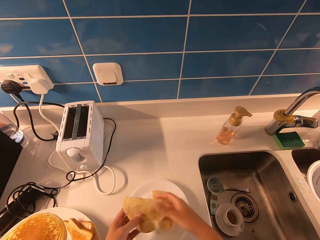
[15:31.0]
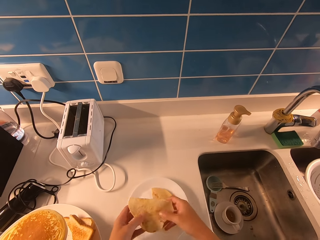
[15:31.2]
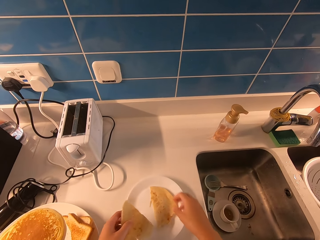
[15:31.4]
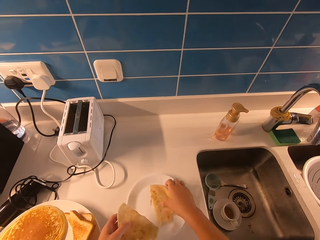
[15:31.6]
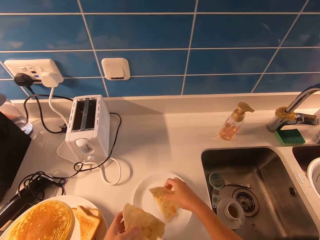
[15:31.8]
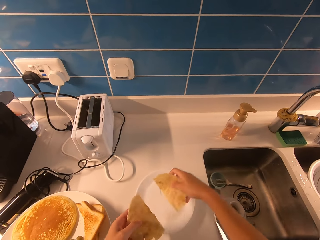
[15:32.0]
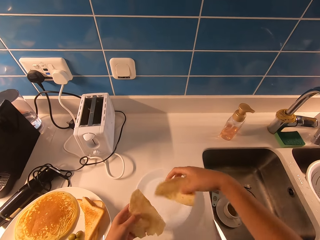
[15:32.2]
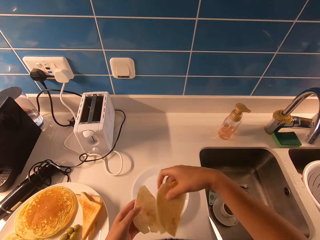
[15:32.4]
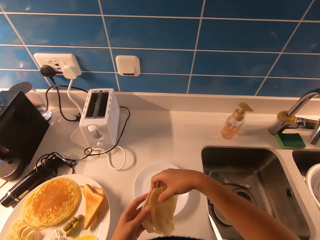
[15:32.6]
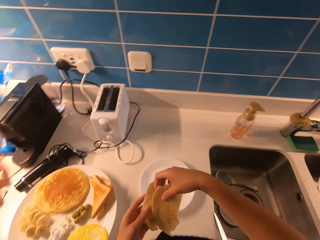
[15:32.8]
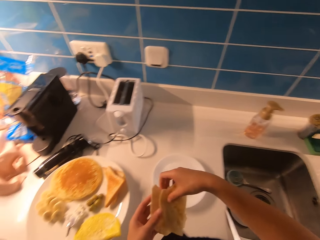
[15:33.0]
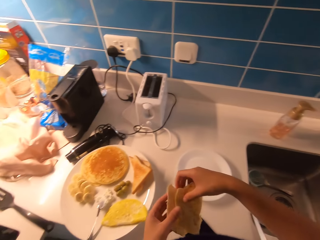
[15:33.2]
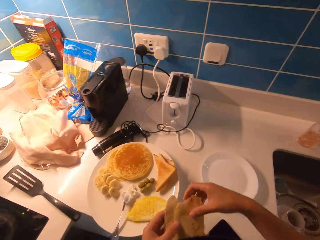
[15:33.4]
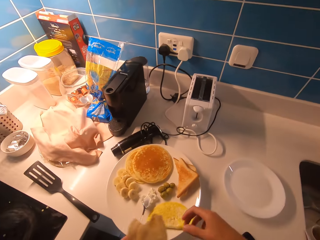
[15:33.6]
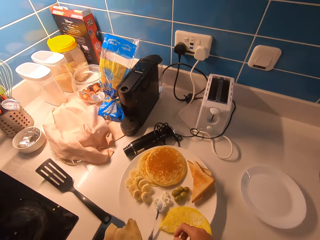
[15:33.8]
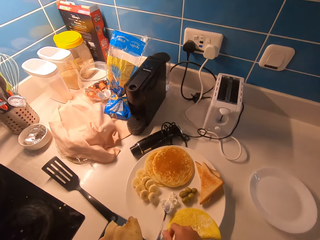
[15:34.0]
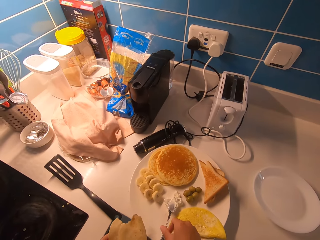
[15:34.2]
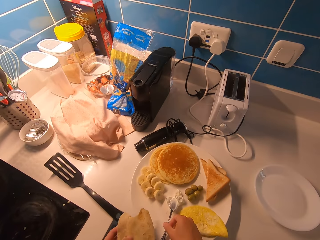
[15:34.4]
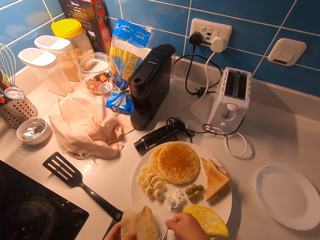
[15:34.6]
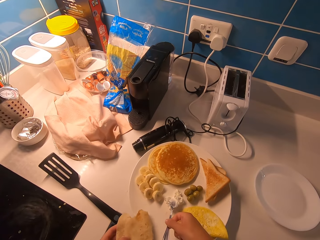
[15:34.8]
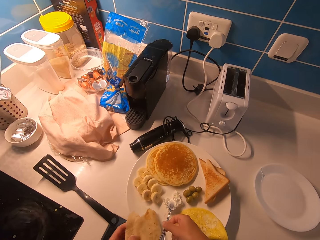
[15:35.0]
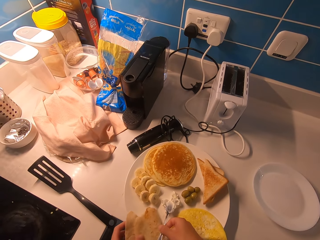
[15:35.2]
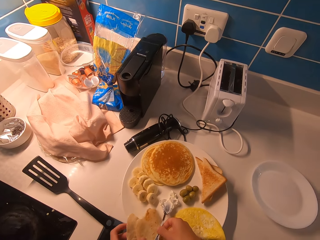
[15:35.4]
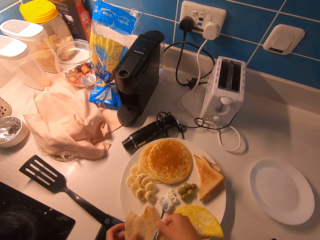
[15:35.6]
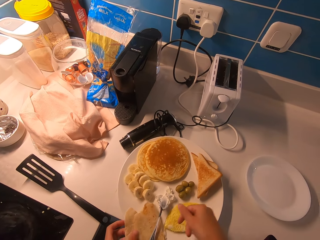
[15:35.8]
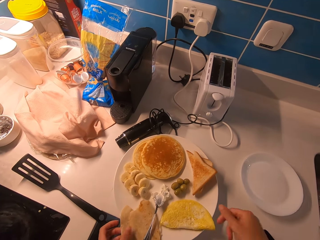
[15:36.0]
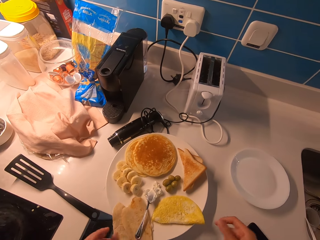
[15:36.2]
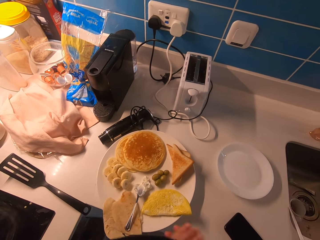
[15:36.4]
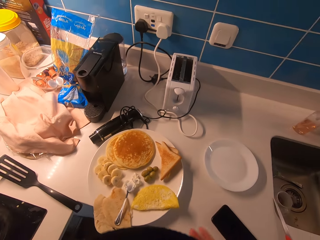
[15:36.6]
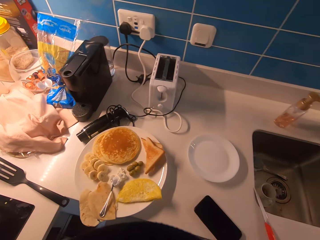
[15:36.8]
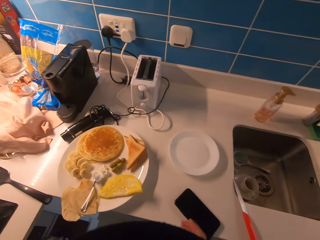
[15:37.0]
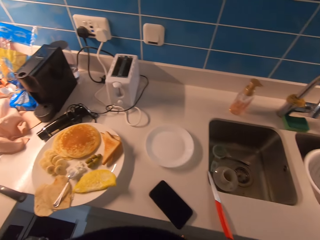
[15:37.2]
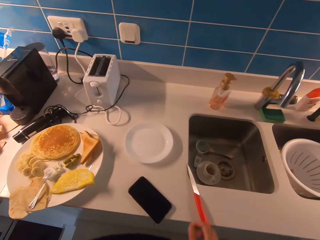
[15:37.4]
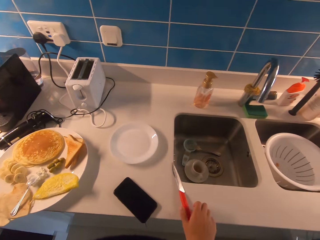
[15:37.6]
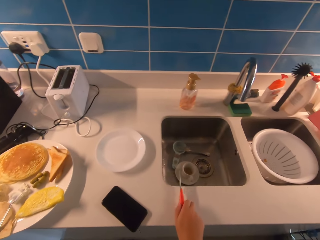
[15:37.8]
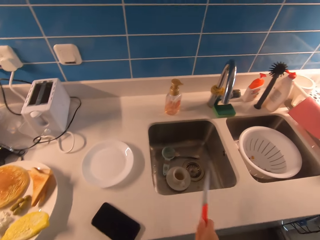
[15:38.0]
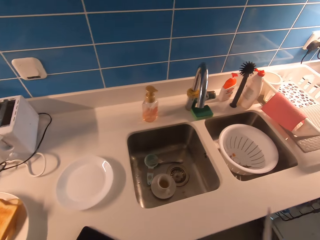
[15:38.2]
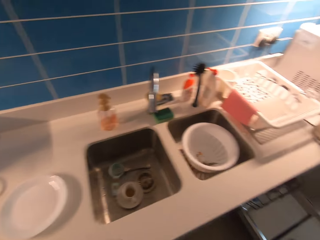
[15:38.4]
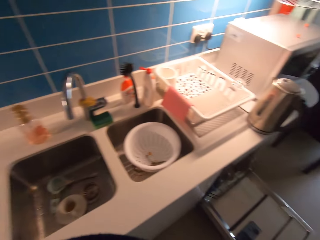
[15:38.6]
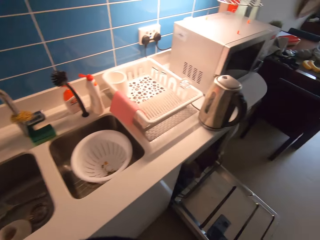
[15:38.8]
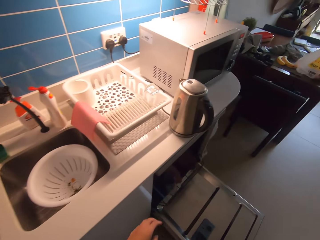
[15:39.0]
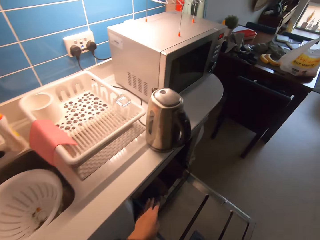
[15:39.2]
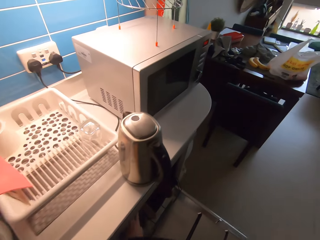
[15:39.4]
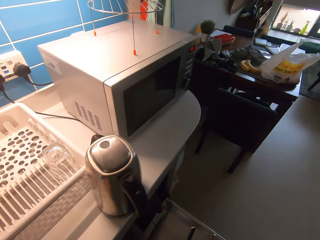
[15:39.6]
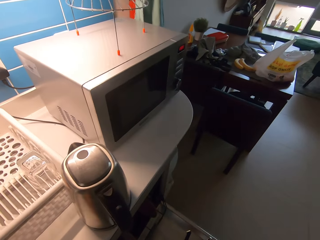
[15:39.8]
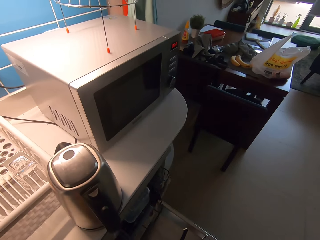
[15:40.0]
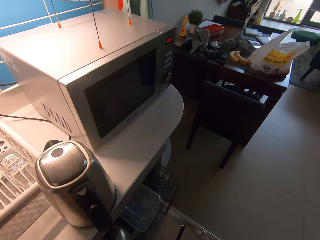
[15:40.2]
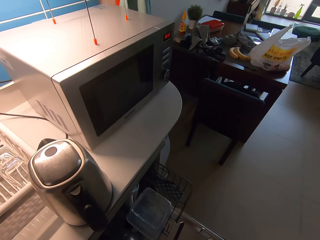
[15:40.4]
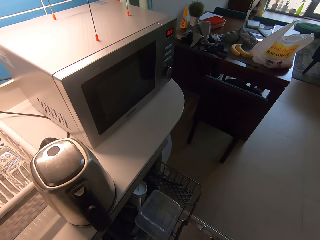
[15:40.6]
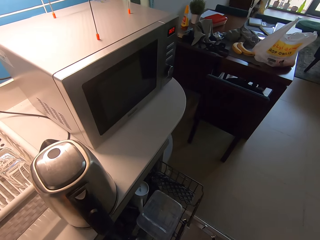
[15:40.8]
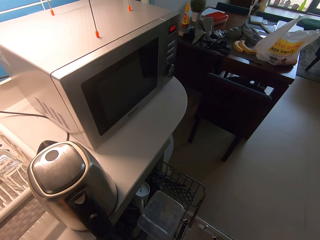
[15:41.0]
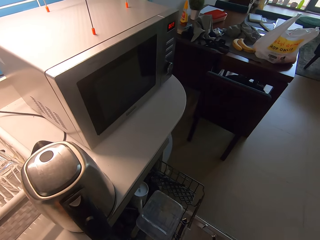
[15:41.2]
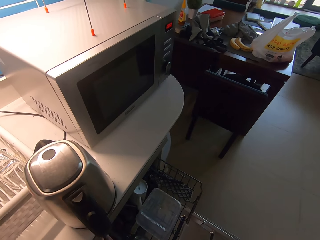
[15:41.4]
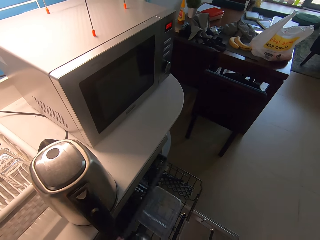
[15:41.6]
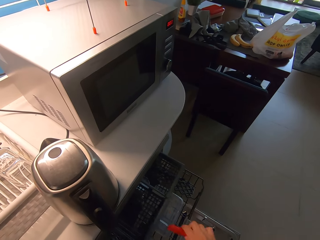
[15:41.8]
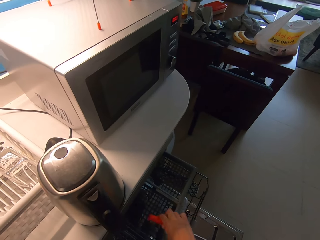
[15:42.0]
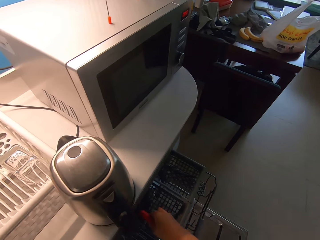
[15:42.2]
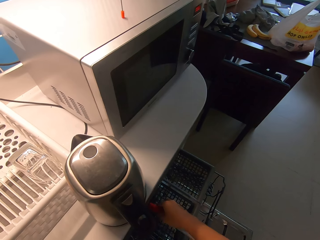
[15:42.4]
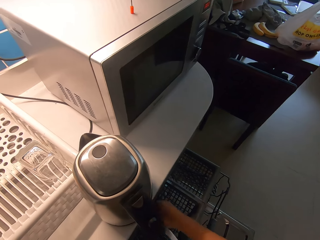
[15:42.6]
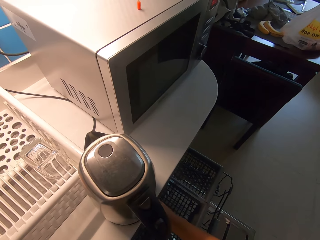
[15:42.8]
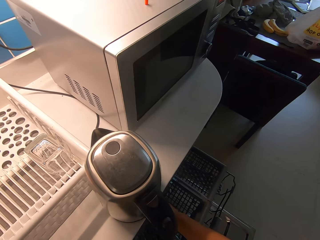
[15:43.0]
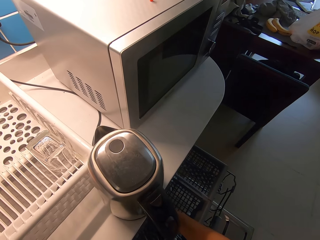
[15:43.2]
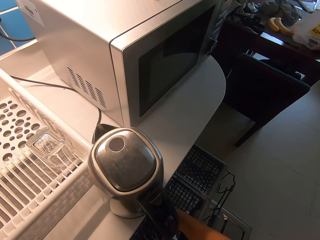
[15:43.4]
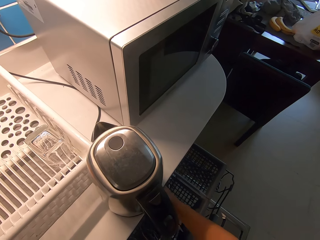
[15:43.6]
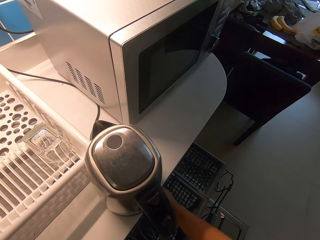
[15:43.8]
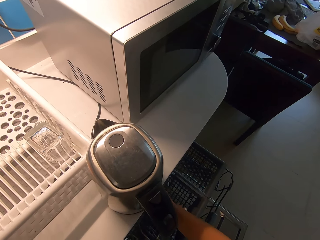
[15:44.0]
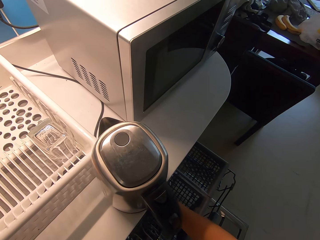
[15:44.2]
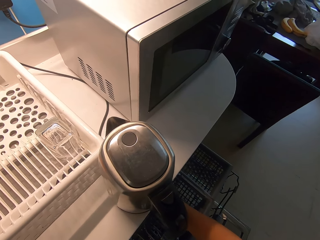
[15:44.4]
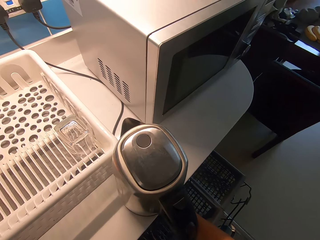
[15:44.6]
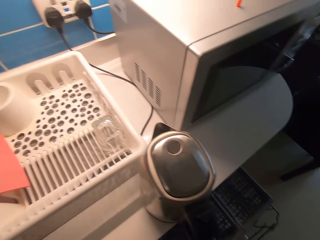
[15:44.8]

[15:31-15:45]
The camera wearer picks up a piece of pita from the plate. They lift up a spoon with their right hand. They put the pancake in the plate. They place the pita underneath the spoon. They wipe their hands together. They pick up the spoon or knife from the counter. They walk to the dishwasher. They pull the lower rack. They pull the upper rack. They put the spoon or knife in the upper rack of the dishwasher.

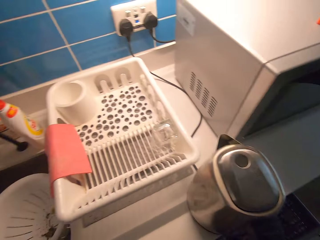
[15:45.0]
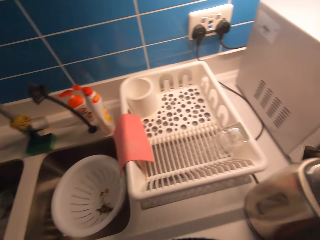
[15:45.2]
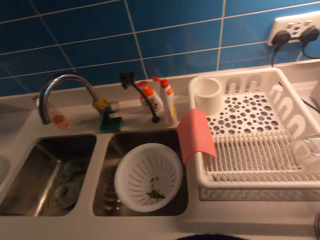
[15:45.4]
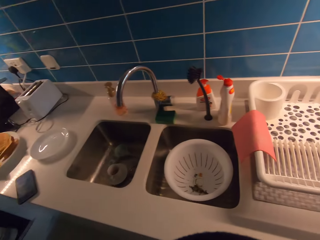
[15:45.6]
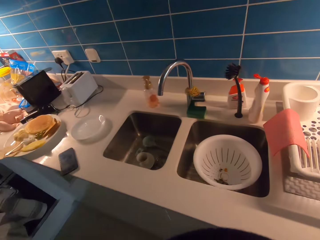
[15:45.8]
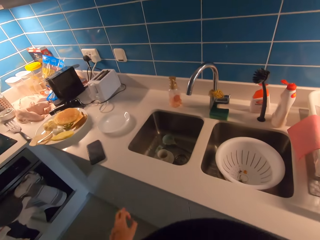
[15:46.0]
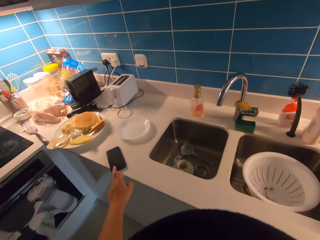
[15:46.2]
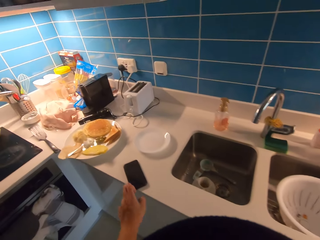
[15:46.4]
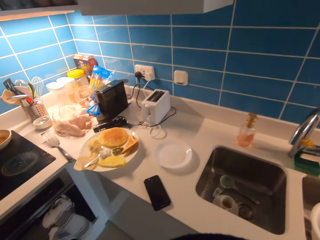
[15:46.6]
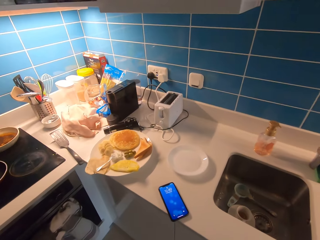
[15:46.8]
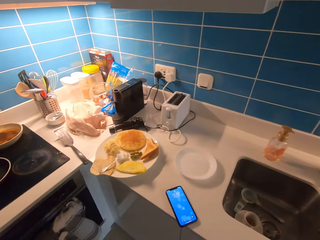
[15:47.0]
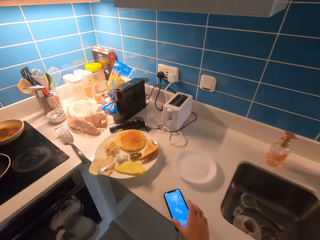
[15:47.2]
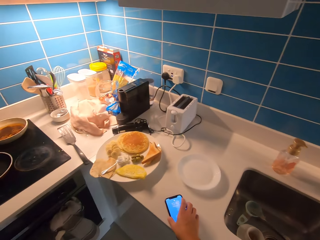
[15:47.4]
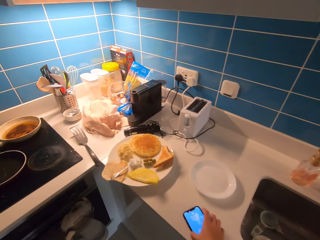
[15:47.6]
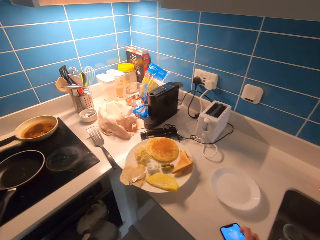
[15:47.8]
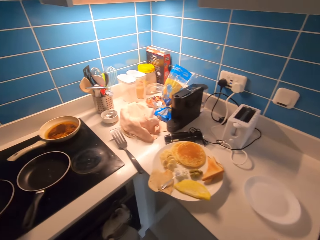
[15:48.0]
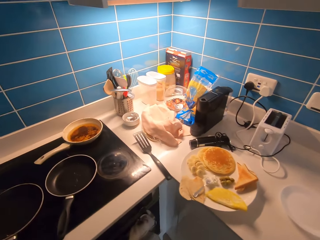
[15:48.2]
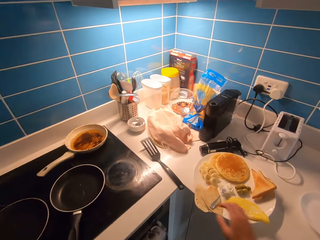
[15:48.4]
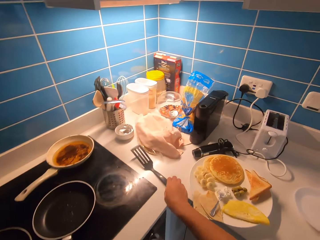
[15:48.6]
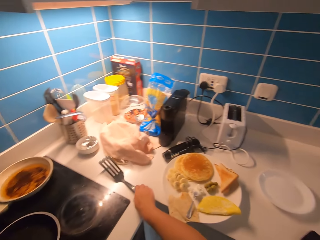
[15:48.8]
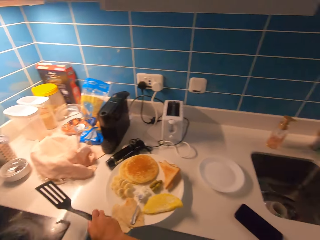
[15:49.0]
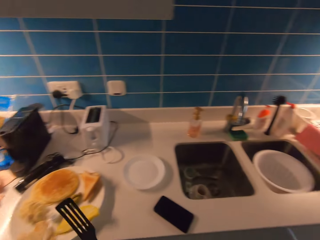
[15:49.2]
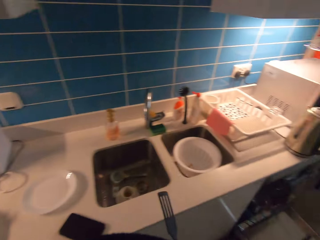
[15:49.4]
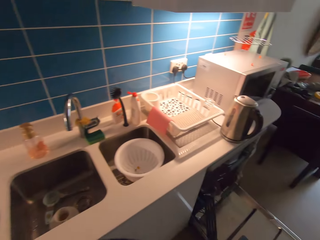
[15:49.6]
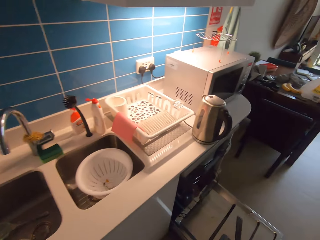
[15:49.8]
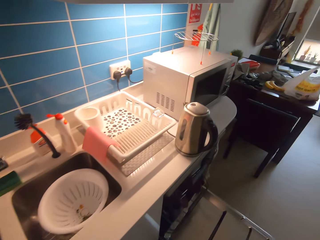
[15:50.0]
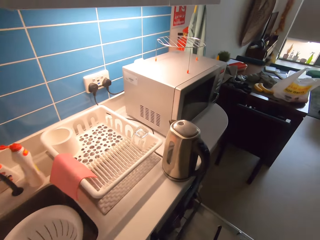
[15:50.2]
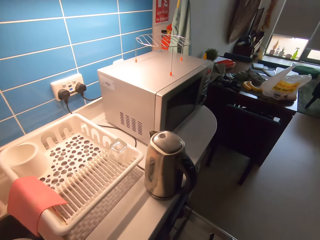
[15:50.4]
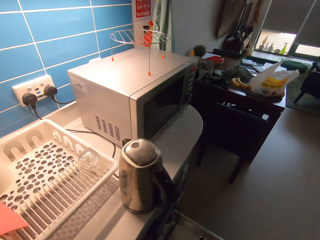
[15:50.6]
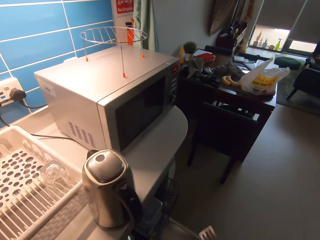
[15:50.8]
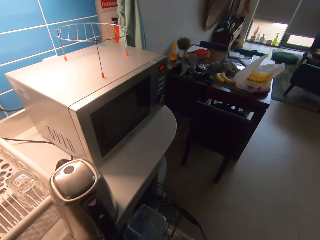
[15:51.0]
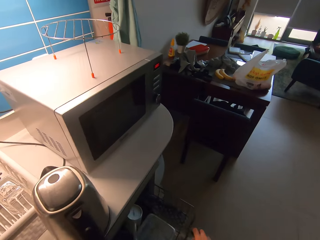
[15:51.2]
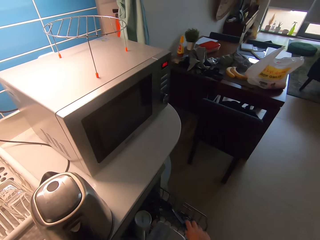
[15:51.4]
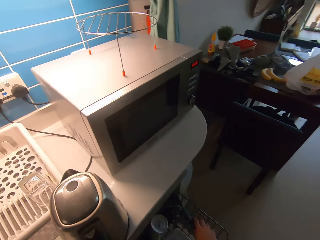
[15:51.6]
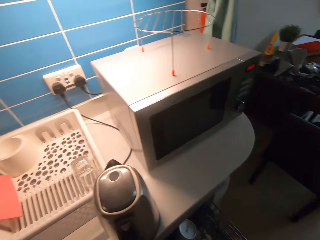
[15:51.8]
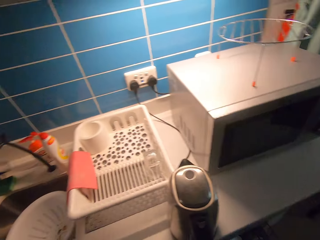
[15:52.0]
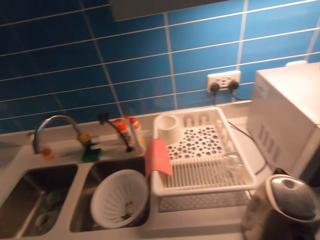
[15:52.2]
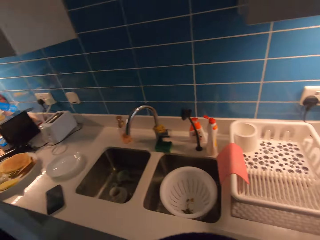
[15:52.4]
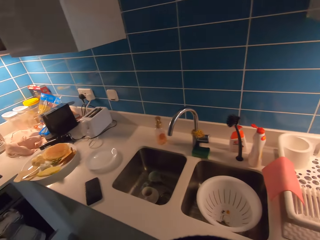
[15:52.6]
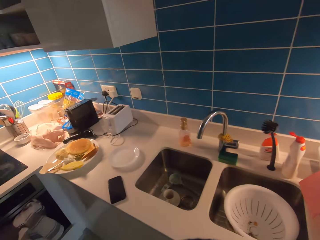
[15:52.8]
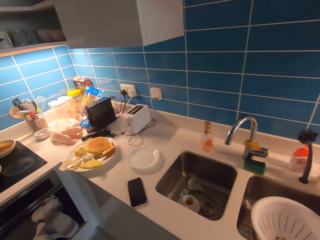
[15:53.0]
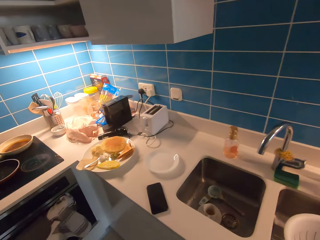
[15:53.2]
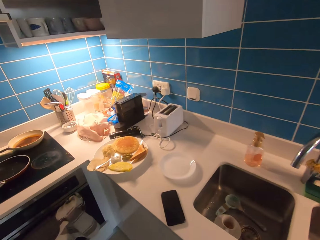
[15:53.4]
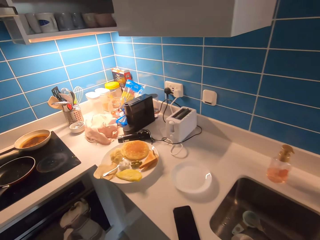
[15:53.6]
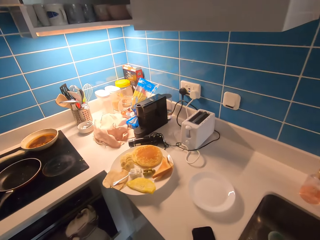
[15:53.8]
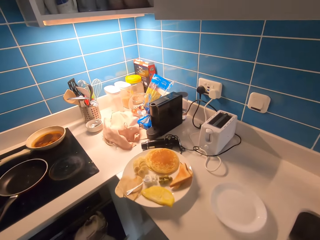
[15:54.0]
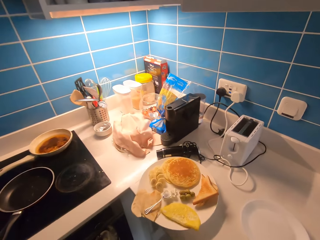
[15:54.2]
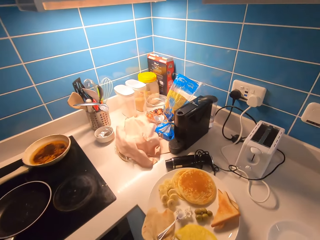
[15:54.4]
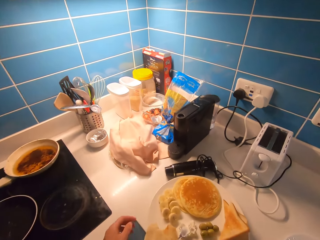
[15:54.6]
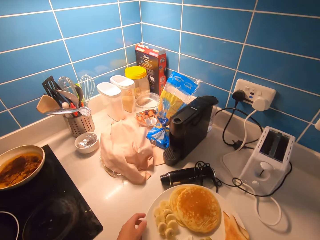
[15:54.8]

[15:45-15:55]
The camera wearer walks to the counter. He touches his phone. He adjusts the position of his phone on the kitchen countertop. He picks up a spatula from the counter. He walks to the dishwasher. He pulls the upper rack. He drops the spatula in the dishwasher, in the upper rack. He walks to the counter.
